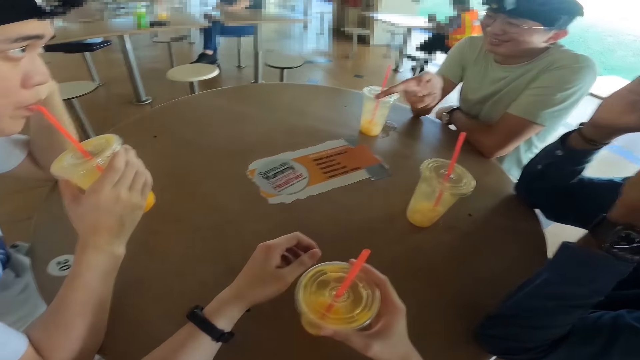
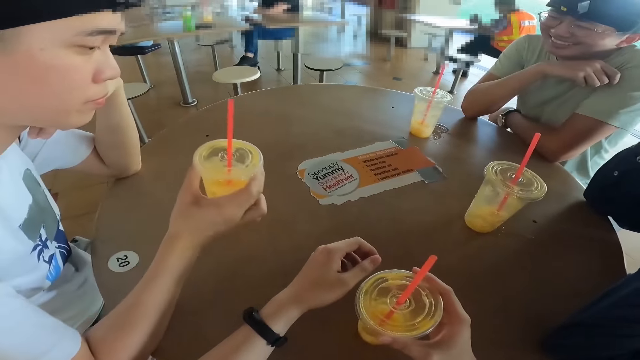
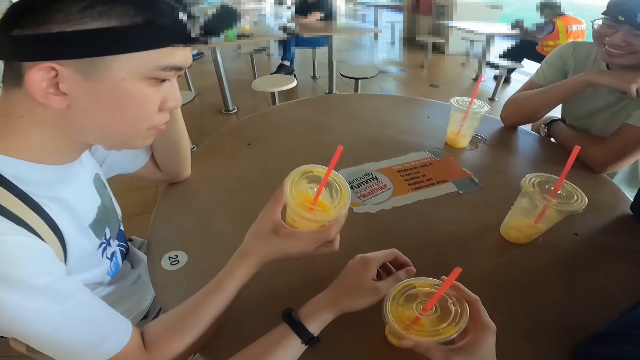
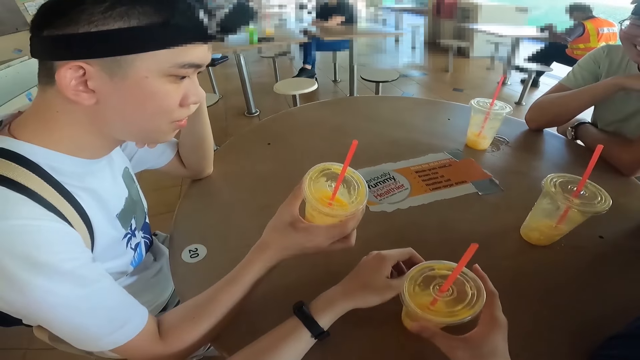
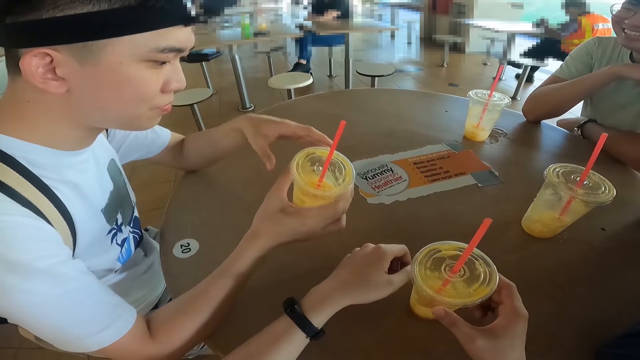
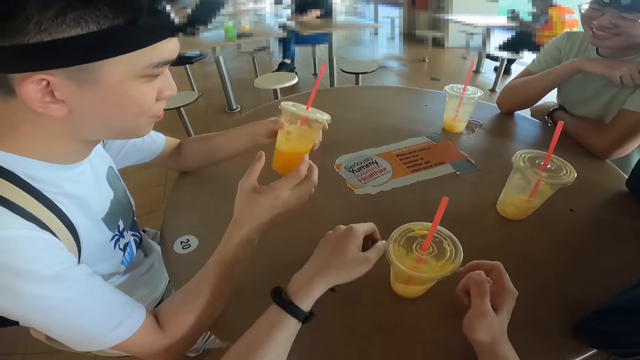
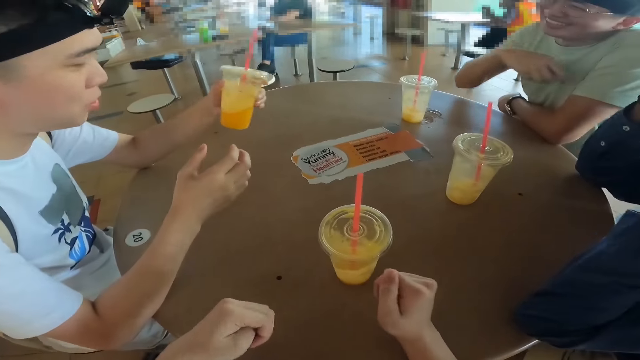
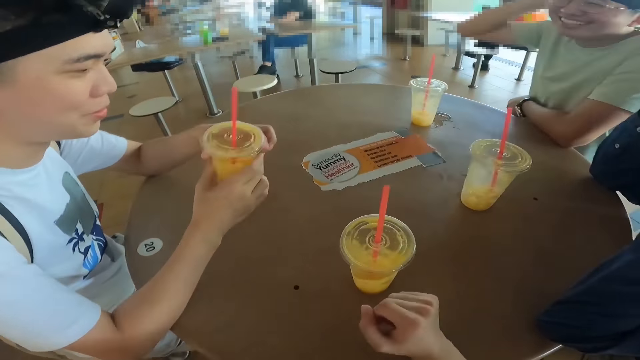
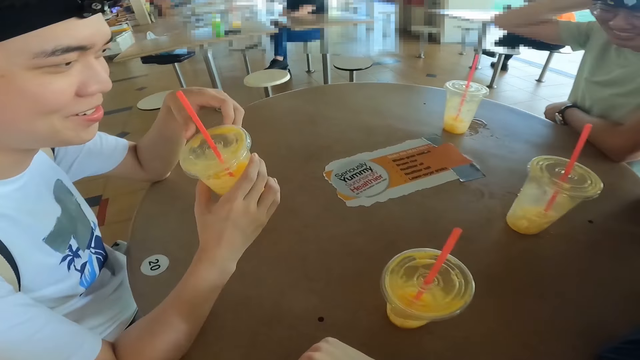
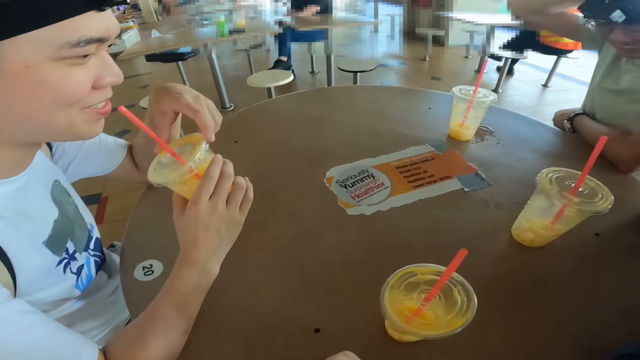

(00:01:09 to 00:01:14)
A man points at the juice. Another man stares at the juice. The first man lifts the hand.

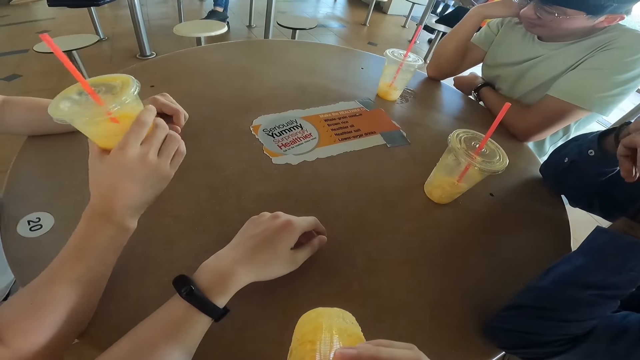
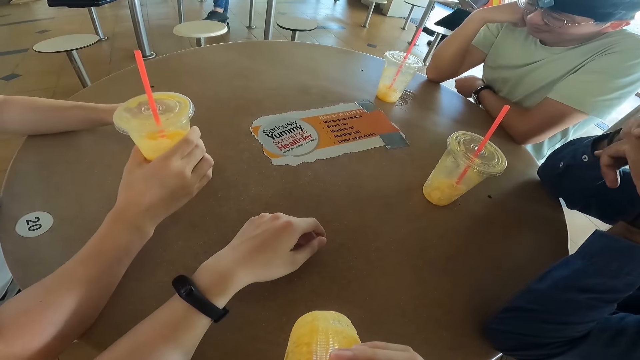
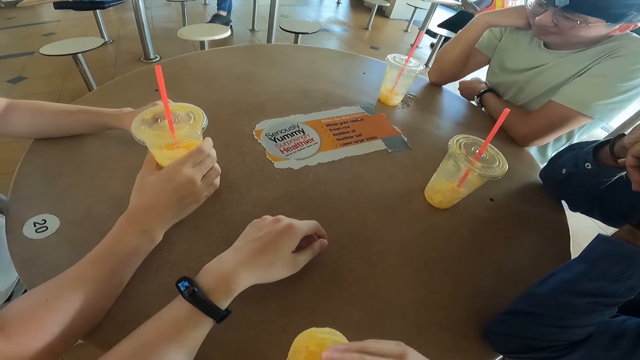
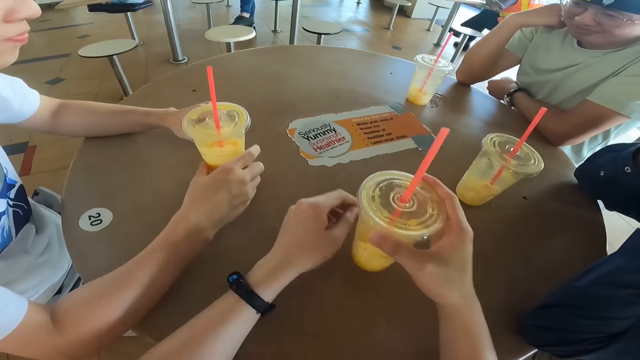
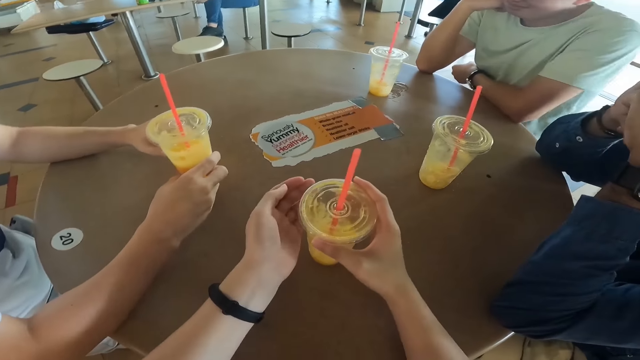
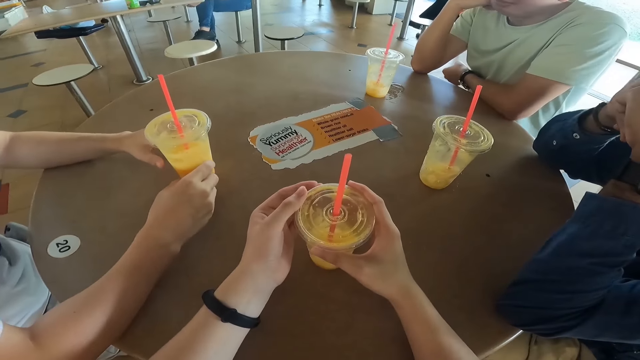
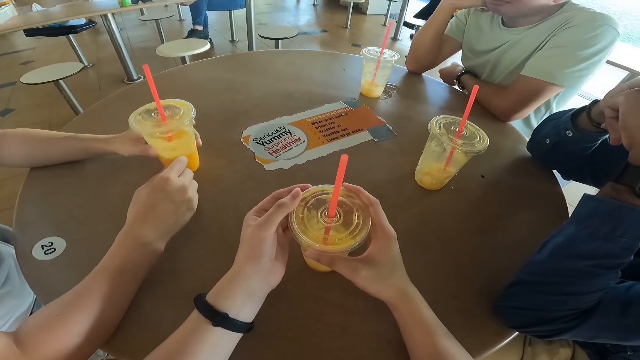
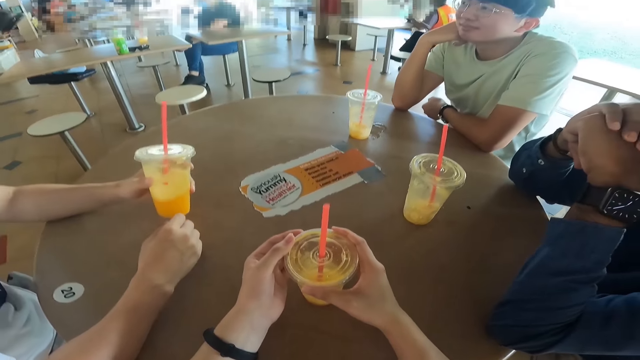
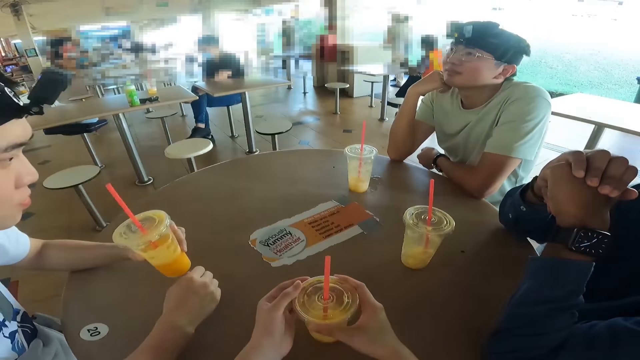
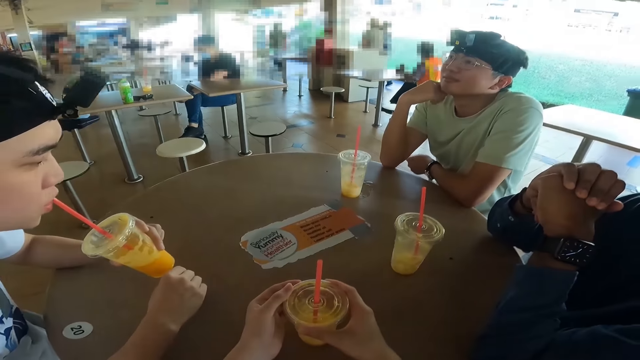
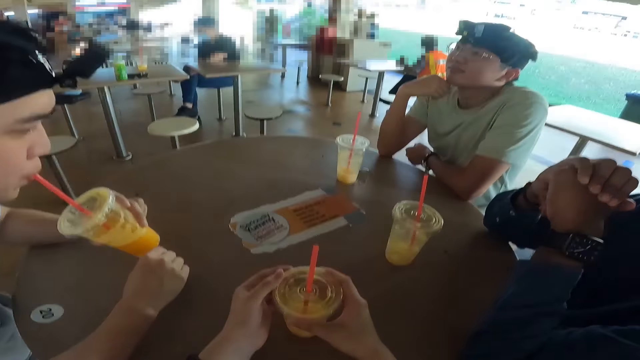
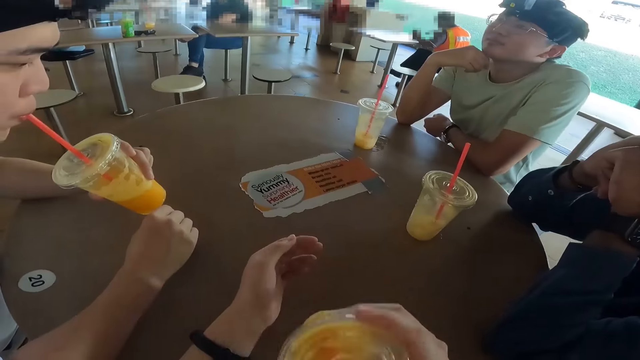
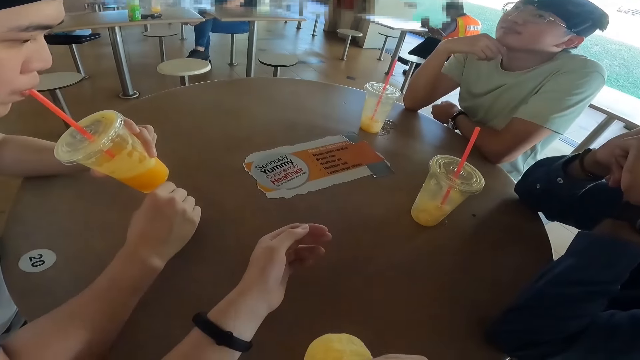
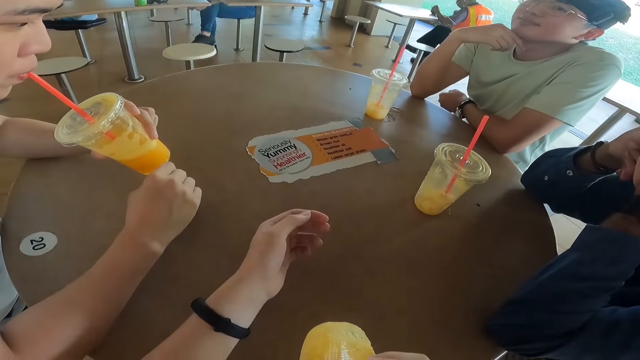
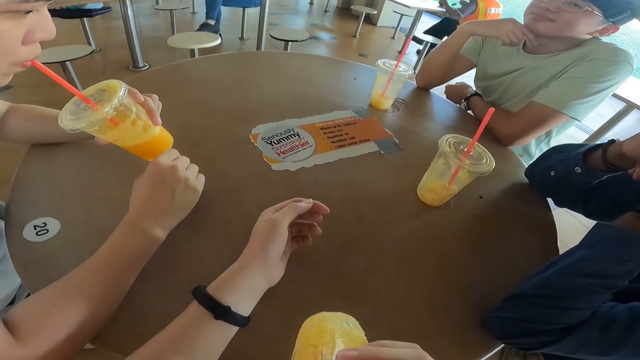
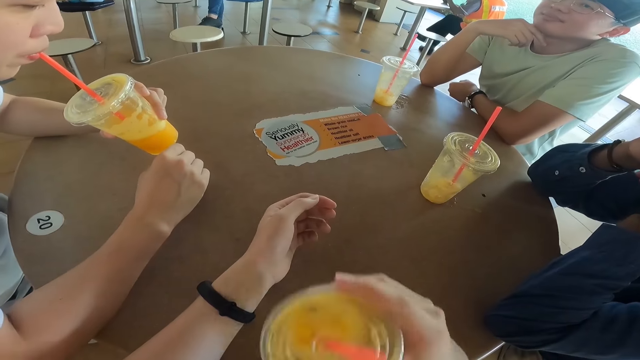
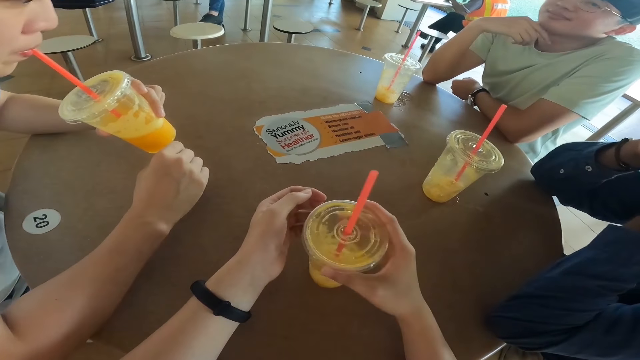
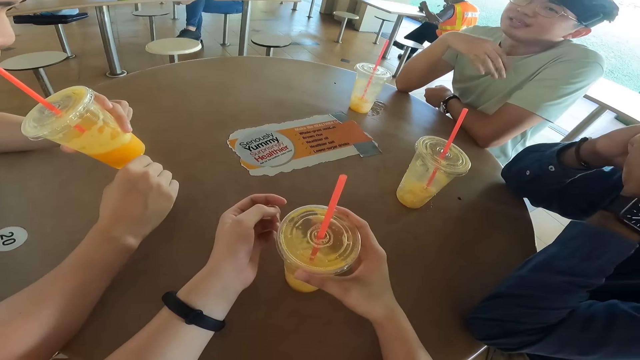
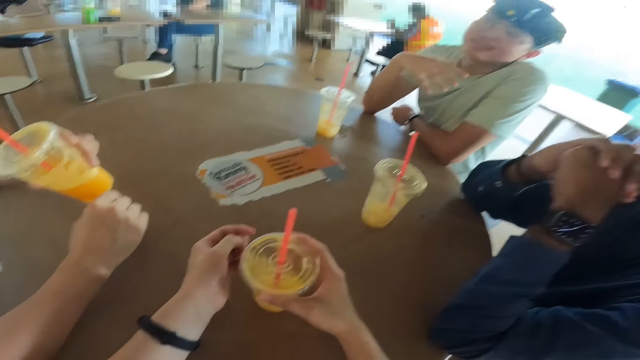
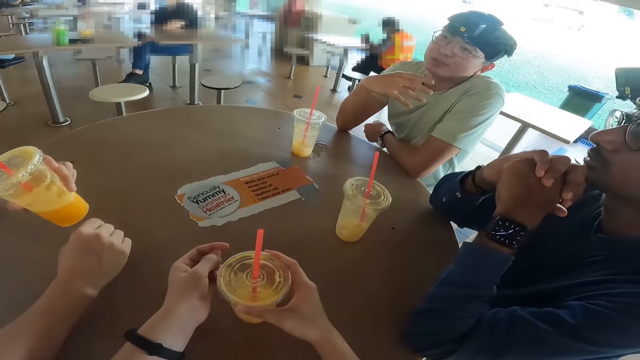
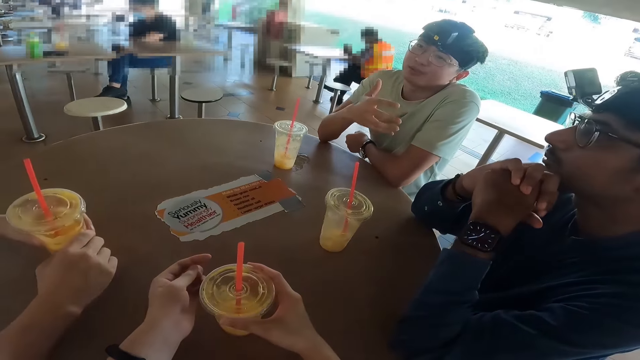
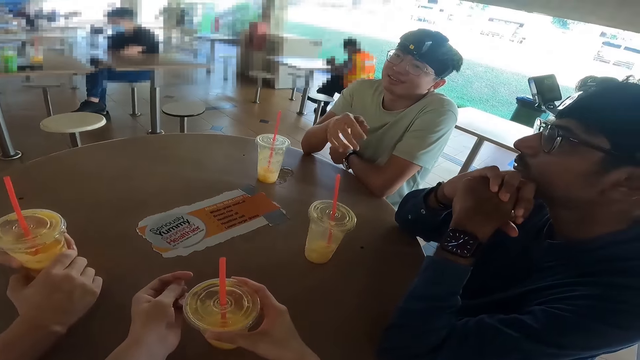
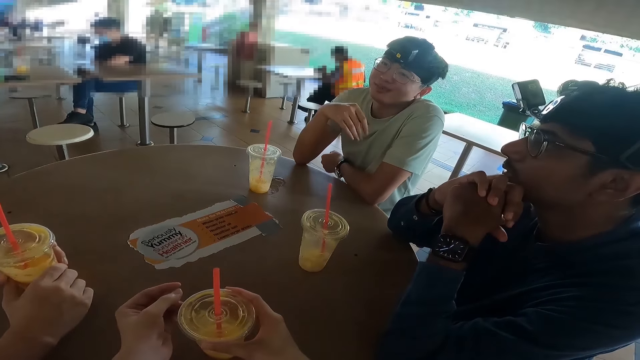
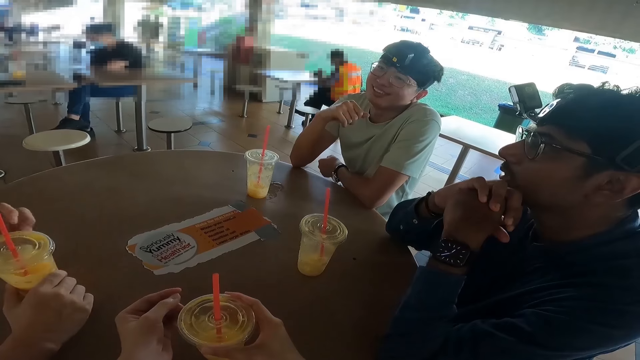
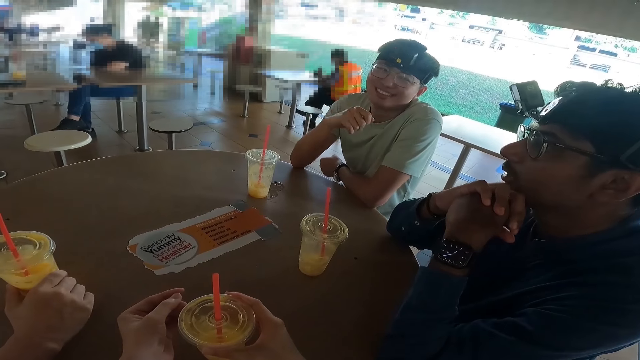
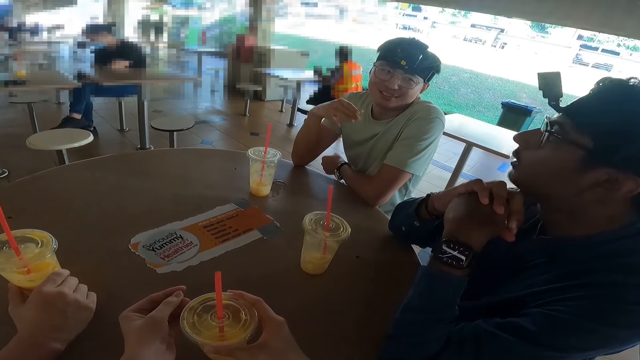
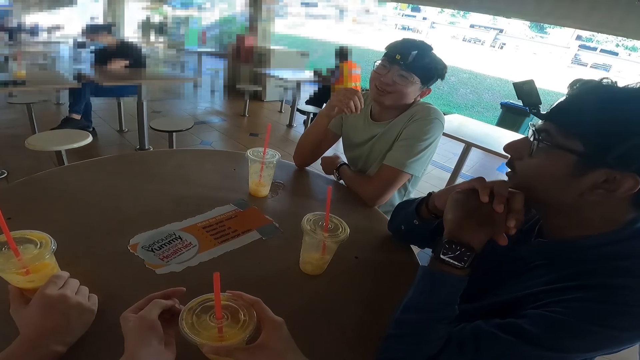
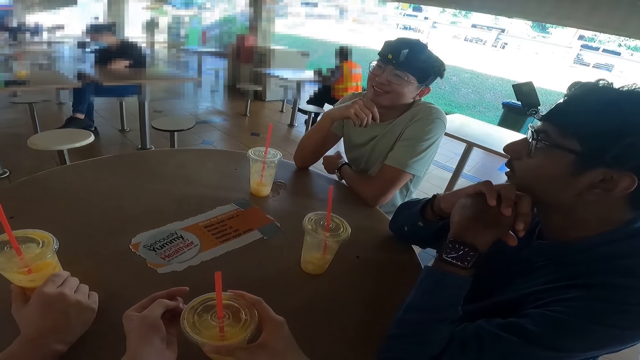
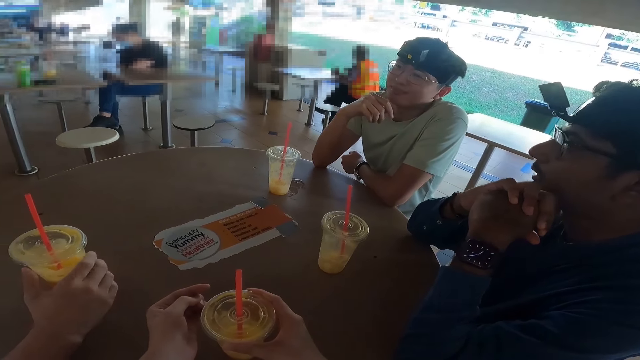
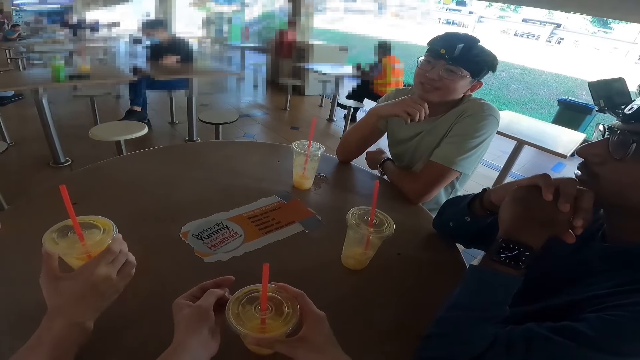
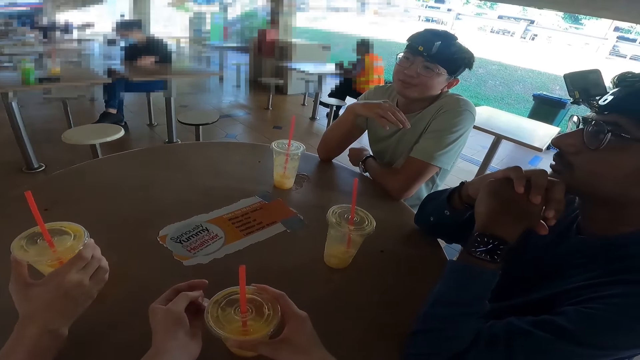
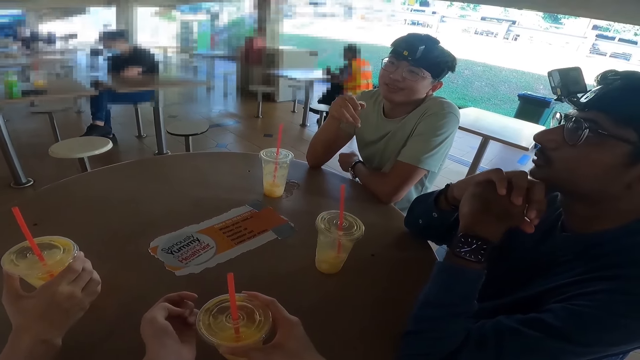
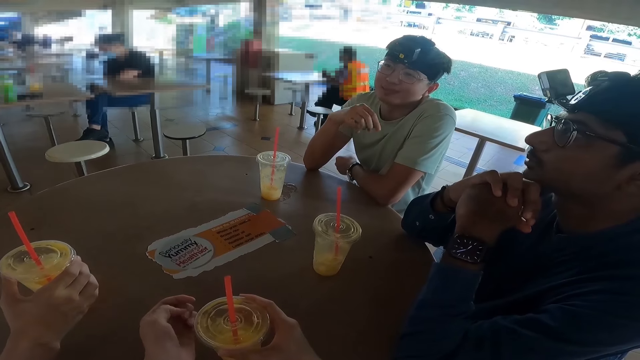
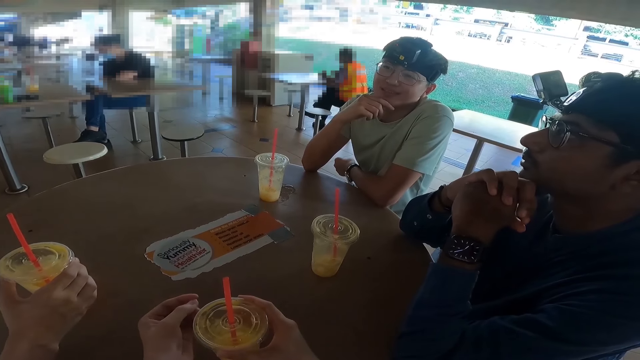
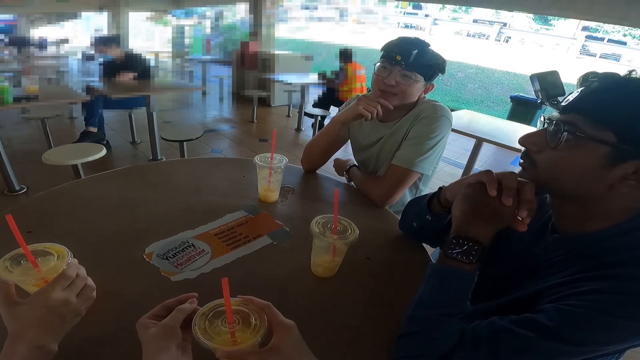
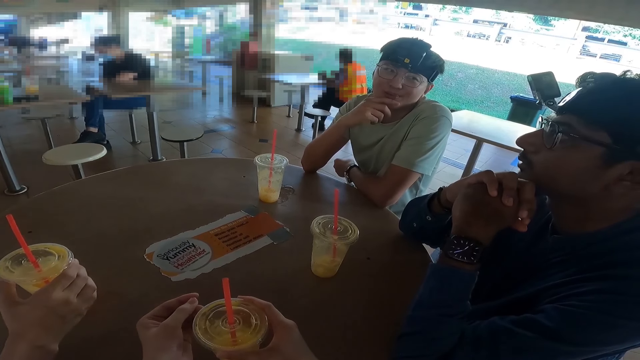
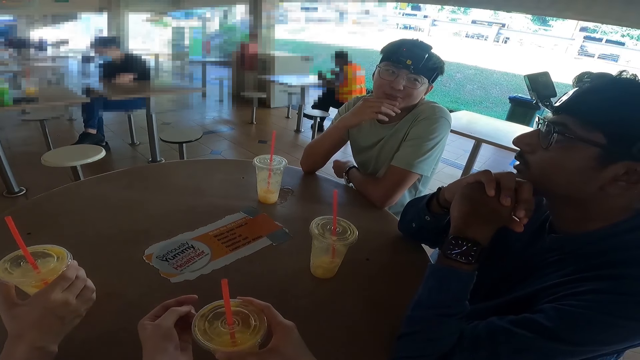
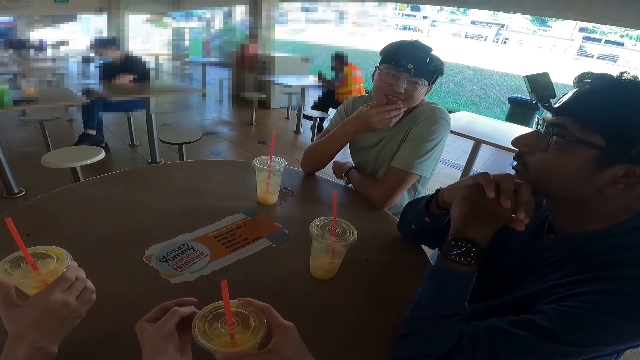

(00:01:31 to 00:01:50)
The camera wearer drinks the juice. A man drops the juice. The camera wearer drops the juice. The man drinks the juice. The camera wearer drinks the juice and drops the juice. The man drops the juice. Another man moves the hands. A third man nods the head. The second man talks.
